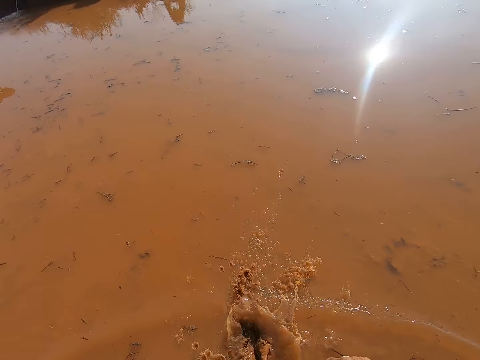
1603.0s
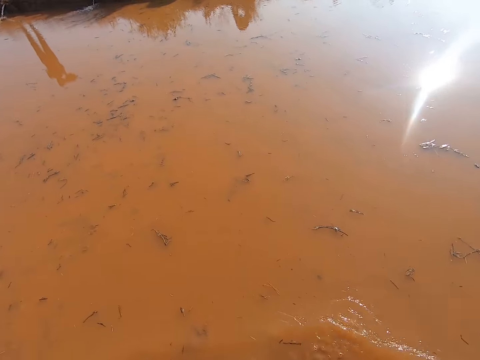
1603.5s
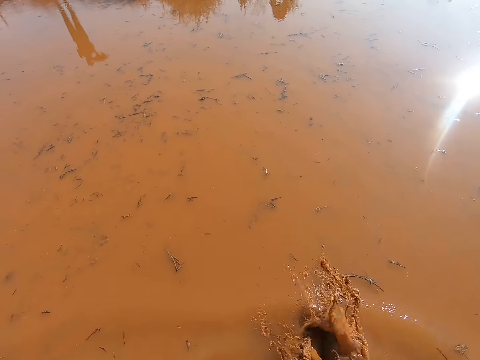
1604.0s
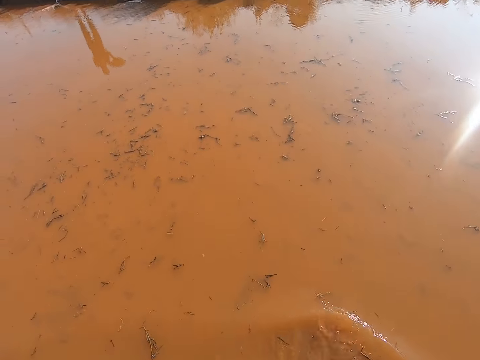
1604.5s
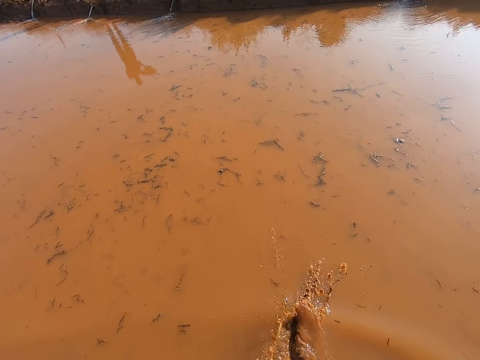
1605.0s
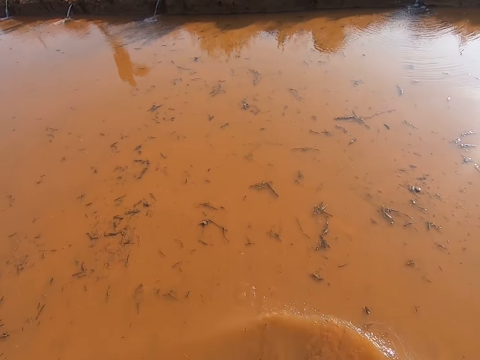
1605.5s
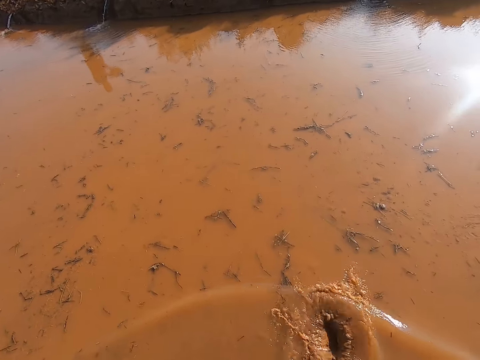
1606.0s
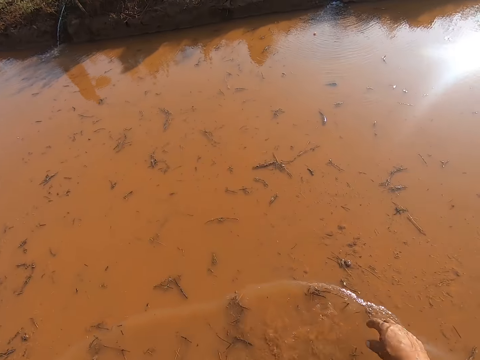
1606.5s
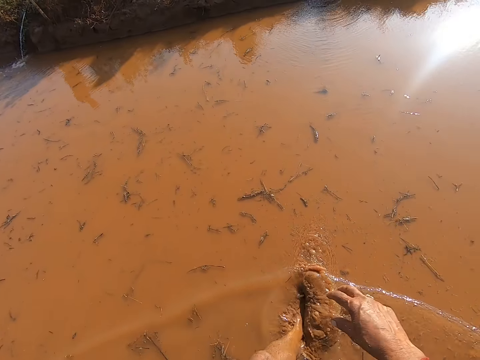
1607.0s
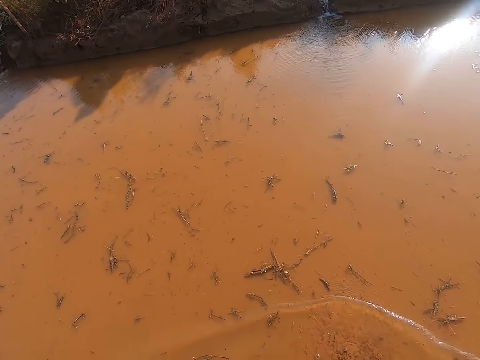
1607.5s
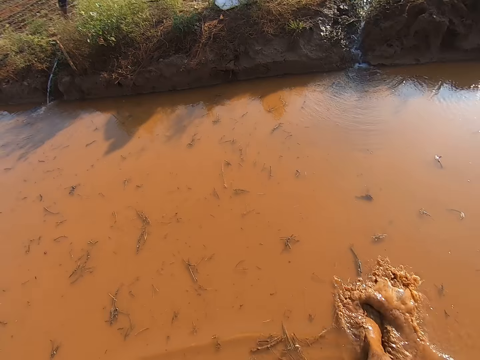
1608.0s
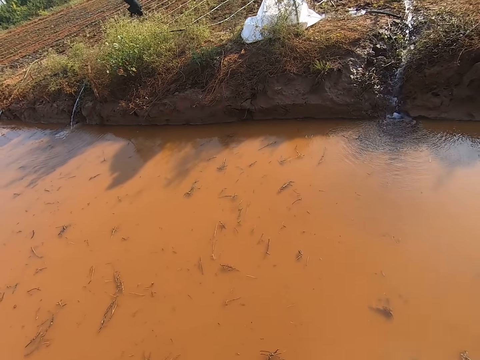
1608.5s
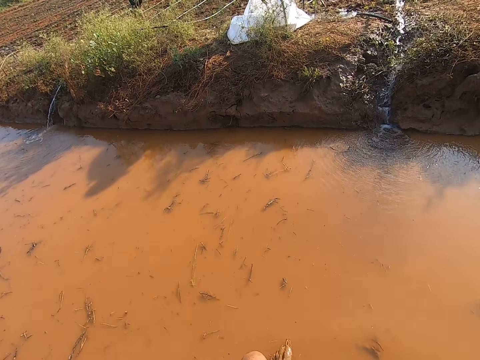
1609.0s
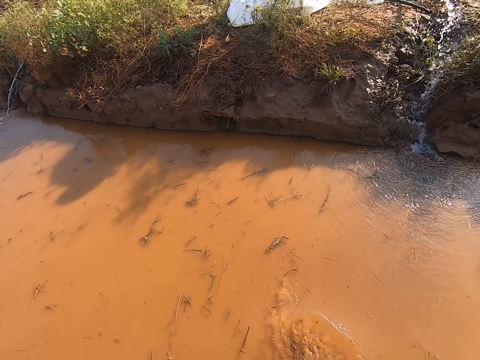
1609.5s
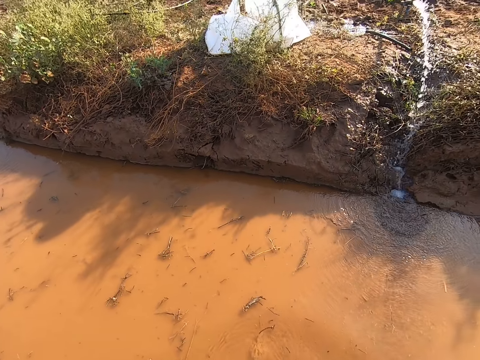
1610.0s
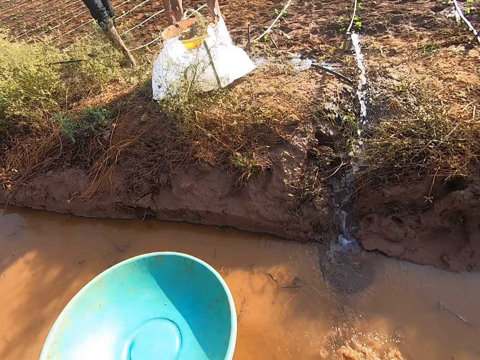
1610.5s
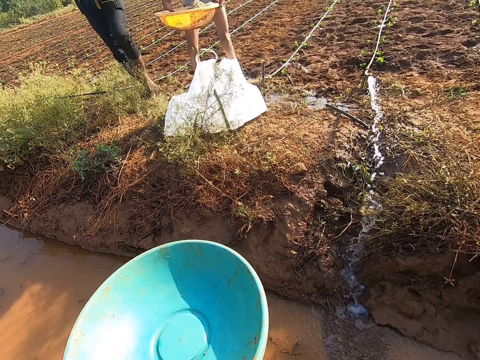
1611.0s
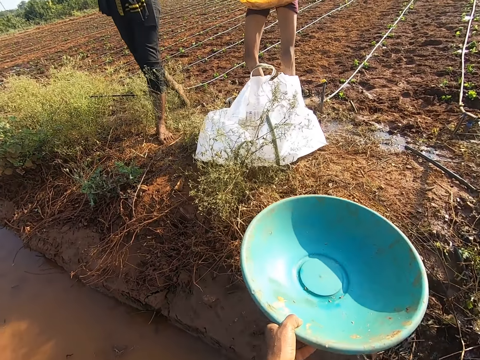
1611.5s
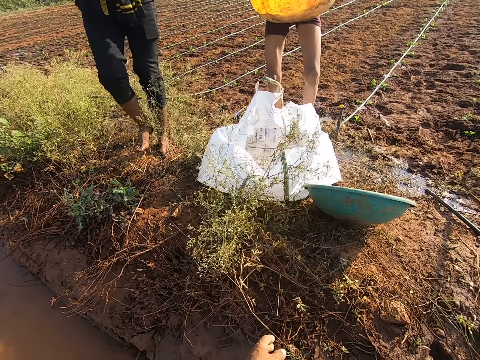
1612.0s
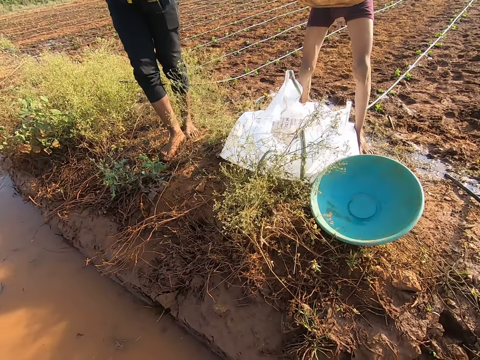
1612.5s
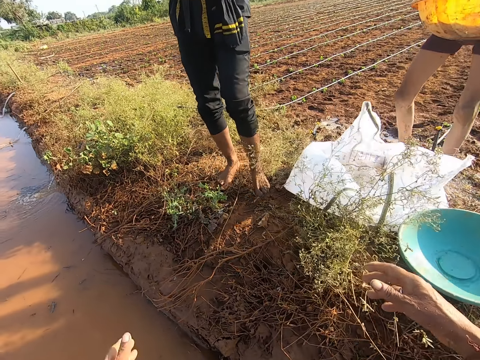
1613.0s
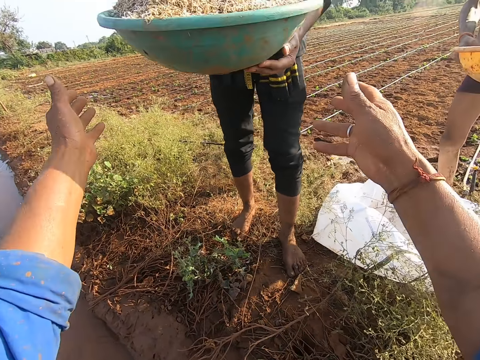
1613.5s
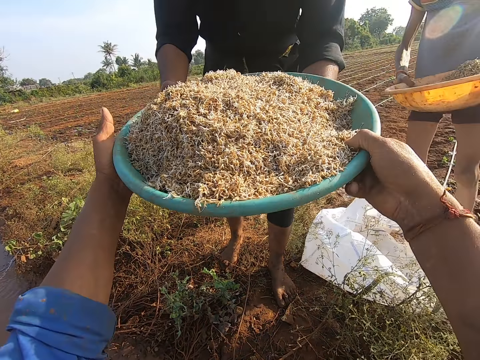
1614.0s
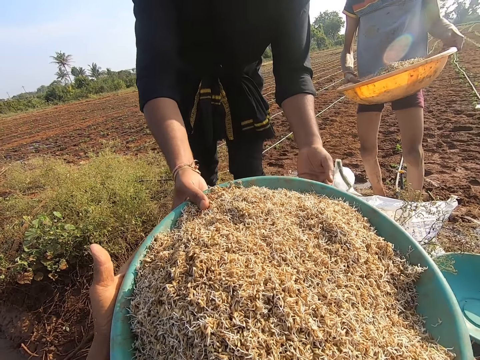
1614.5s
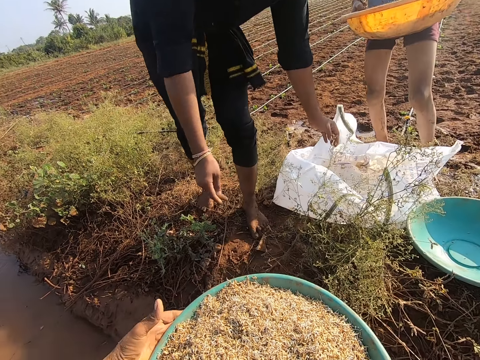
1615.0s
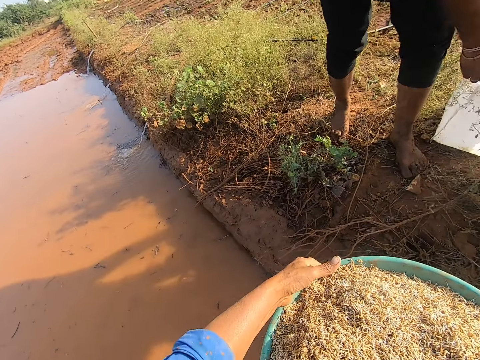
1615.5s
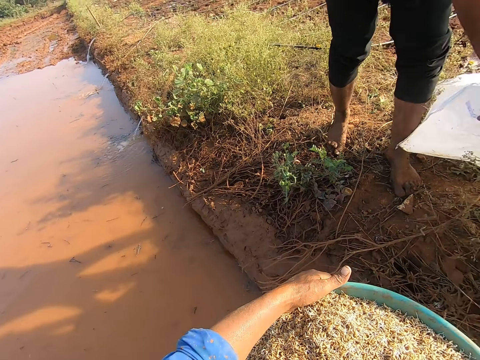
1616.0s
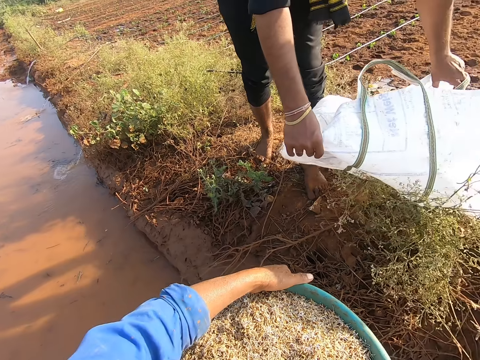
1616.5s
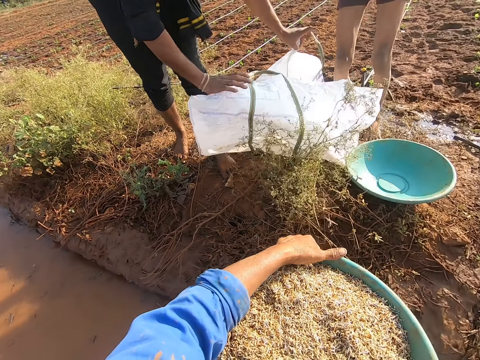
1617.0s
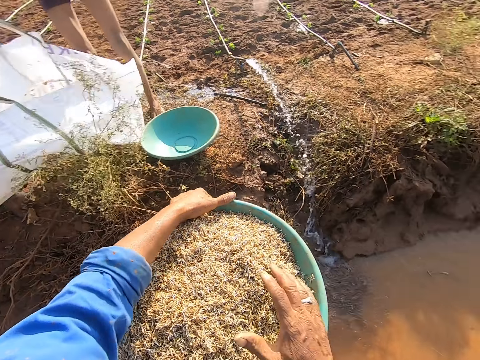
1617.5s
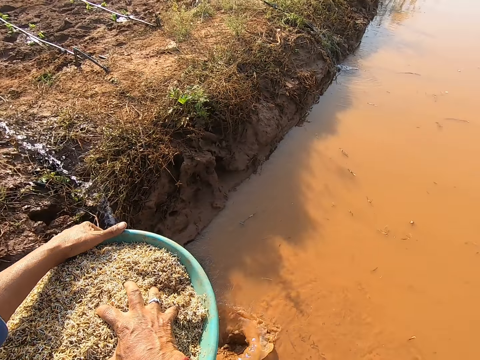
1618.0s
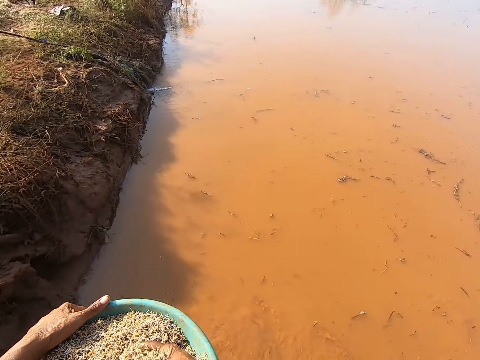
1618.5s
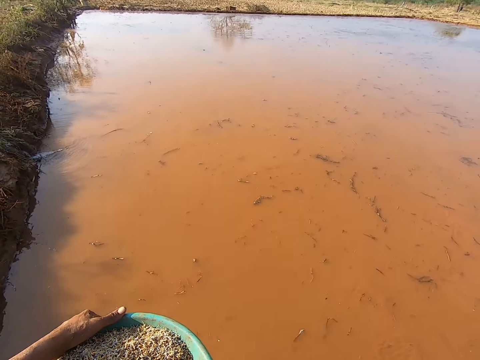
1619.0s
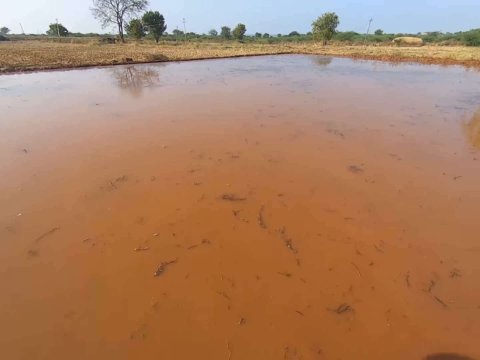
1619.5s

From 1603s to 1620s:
A man holds a bowl of fish feed with both hands. The man carries the seed basin. The camera wearer drops the bowl on the ground with his left hand. He collects the fish feed in both hands of another man with both hands. The other man holds a sack with his left hand. The other man holds the sack with both hands. The camera wearer throws fish feed from the bowl in his left hand into the pond with his right hand.

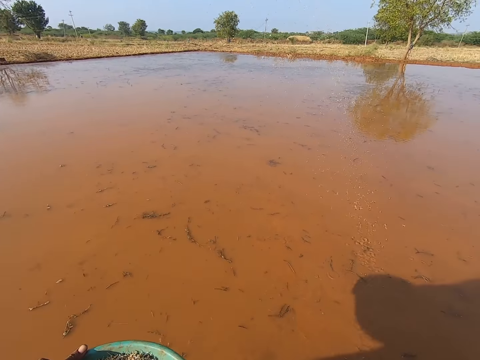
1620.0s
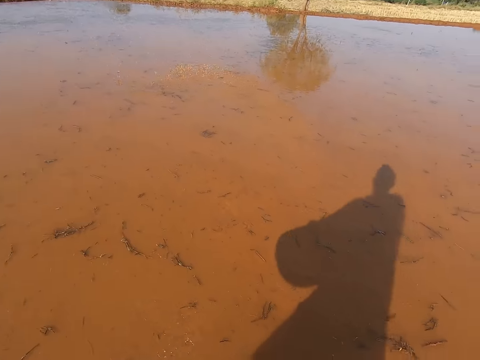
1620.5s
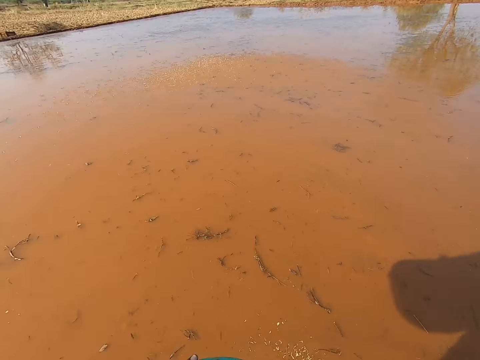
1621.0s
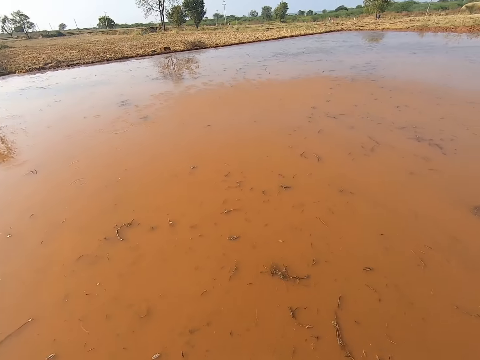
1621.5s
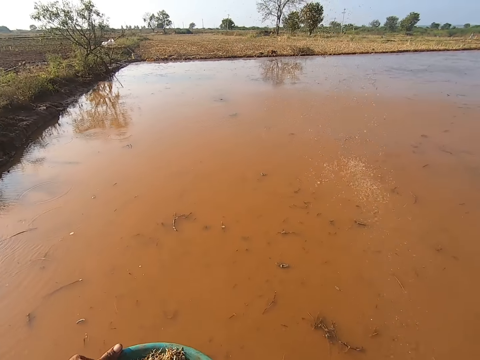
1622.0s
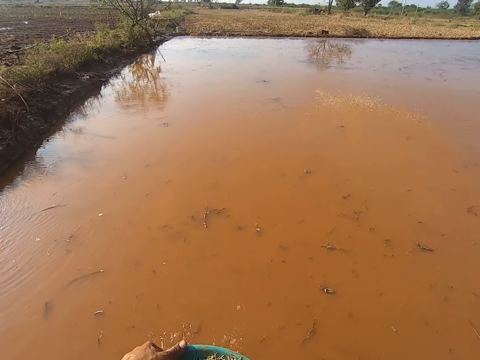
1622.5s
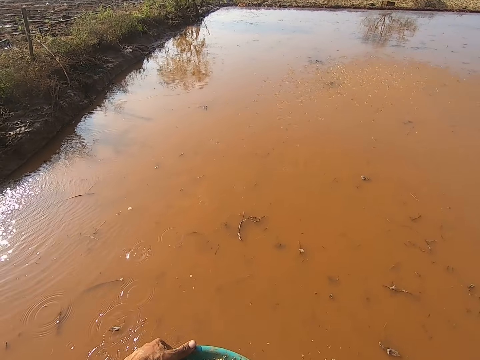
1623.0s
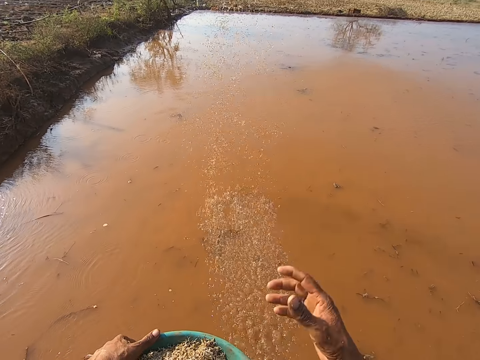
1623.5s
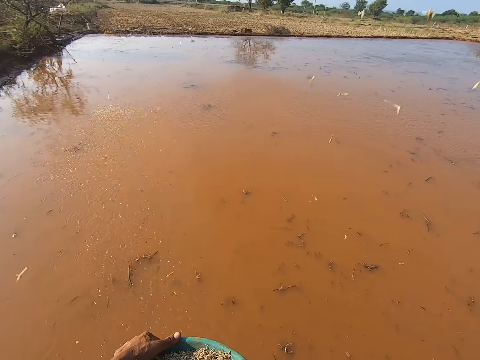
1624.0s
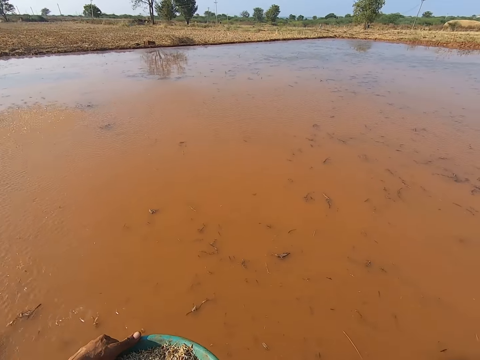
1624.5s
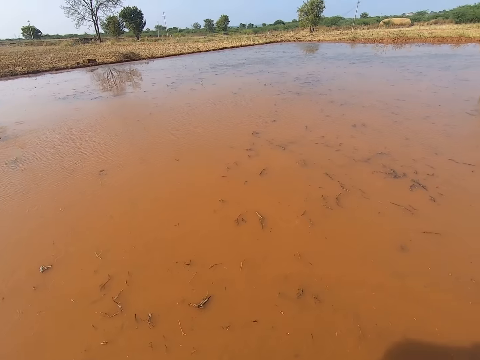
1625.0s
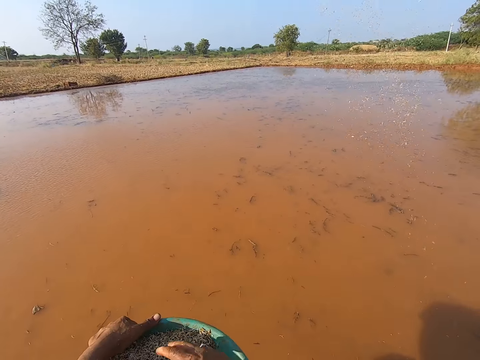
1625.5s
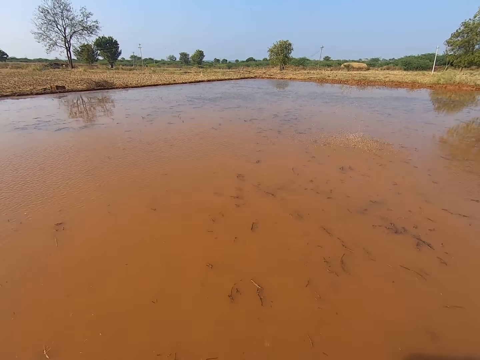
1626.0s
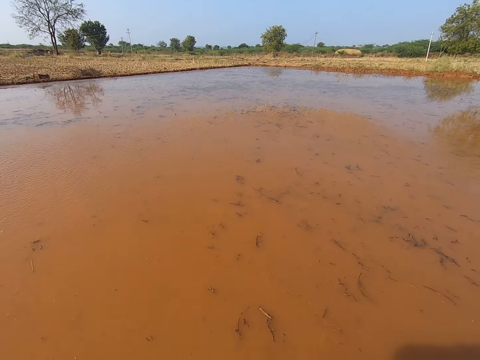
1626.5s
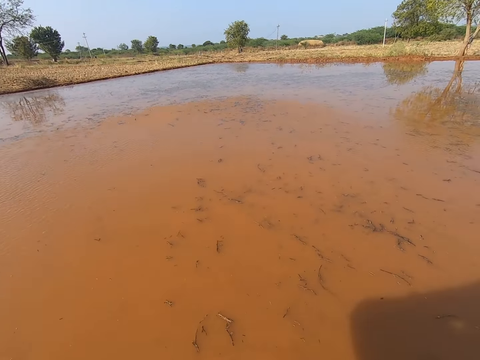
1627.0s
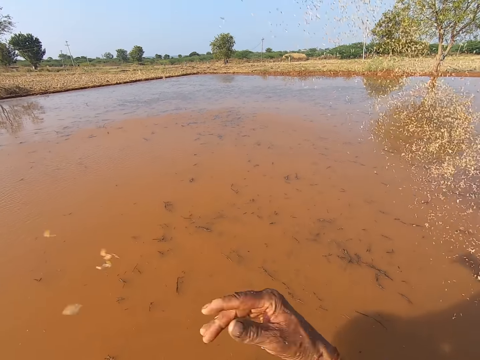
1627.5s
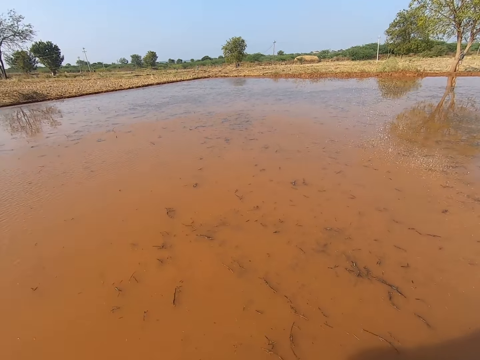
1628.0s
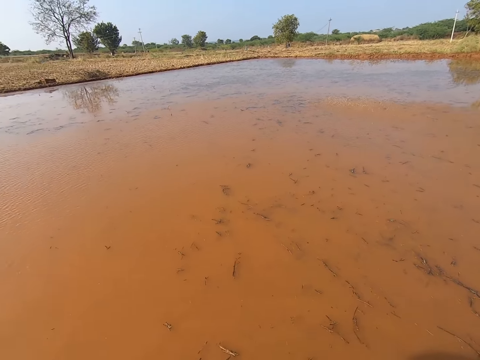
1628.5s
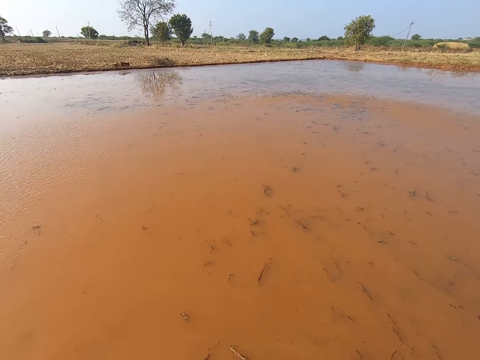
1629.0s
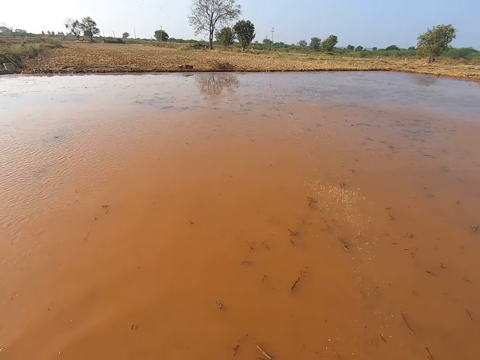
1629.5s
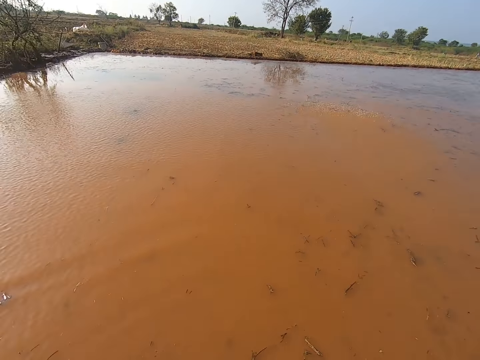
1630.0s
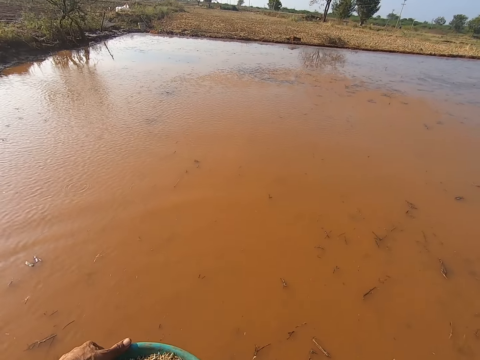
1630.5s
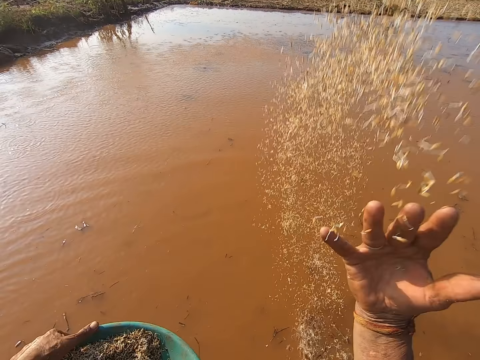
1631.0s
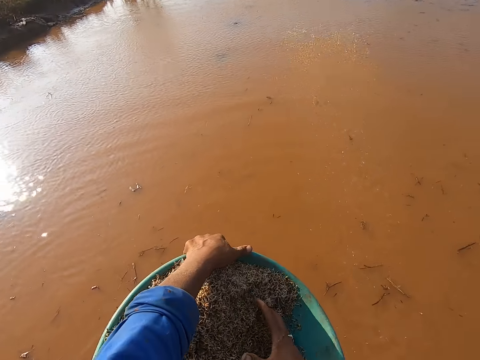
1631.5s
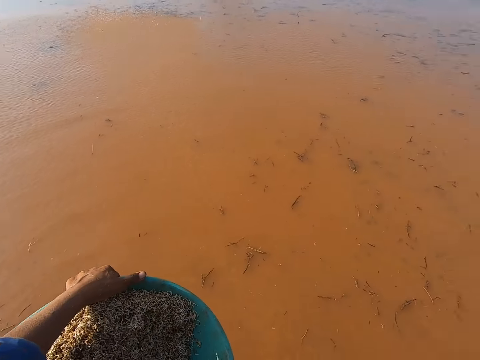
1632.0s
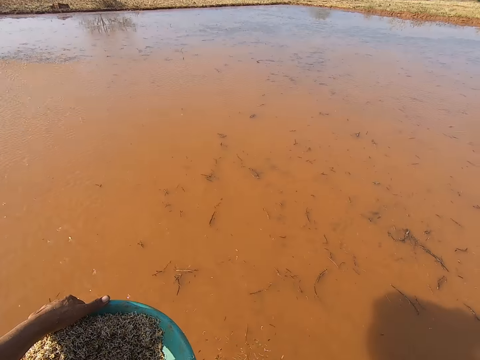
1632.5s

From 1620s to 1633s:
The camera wearer sows seeds in water.
